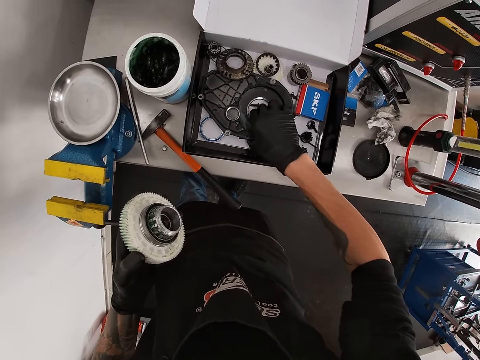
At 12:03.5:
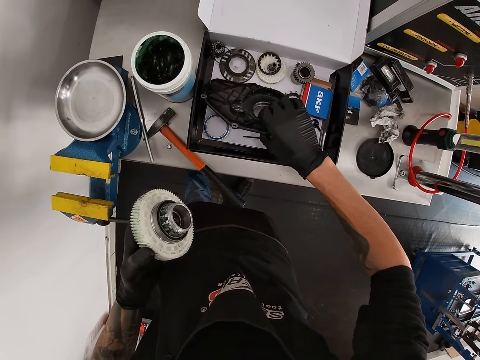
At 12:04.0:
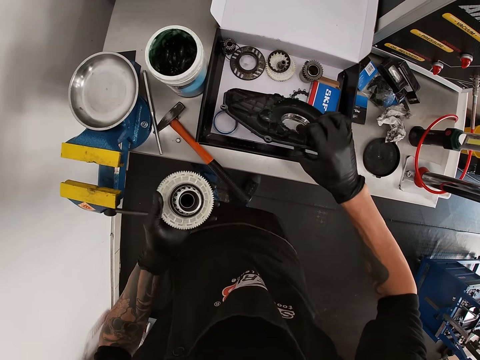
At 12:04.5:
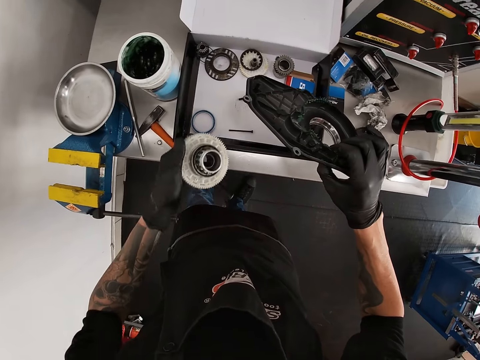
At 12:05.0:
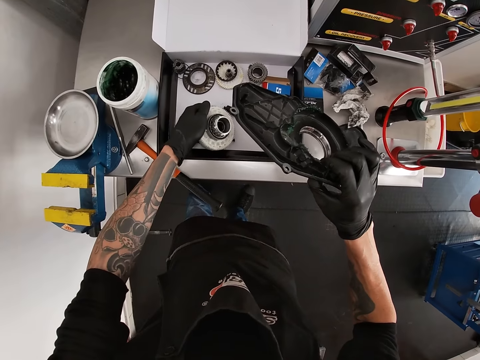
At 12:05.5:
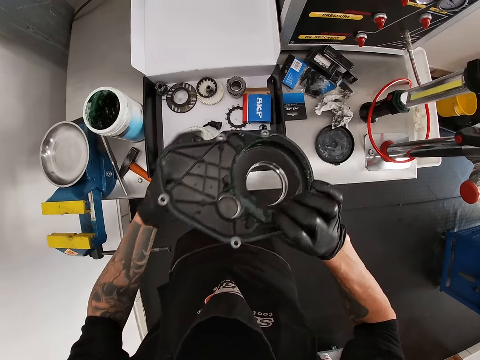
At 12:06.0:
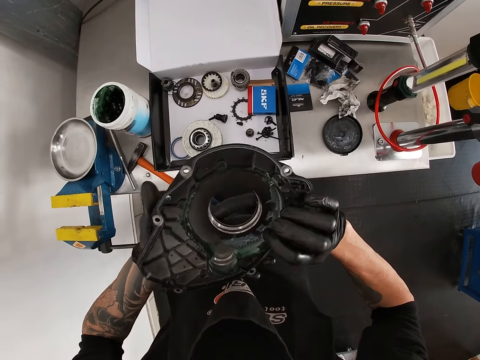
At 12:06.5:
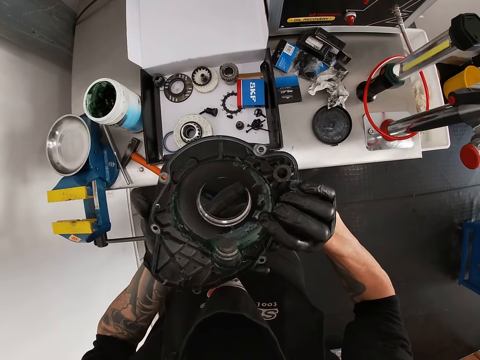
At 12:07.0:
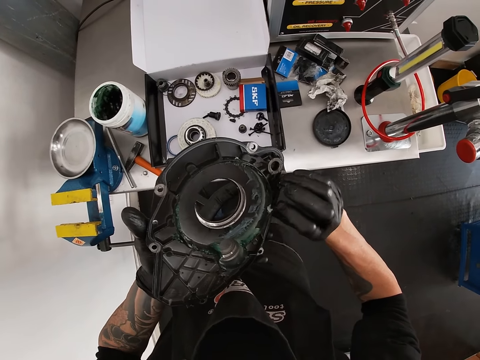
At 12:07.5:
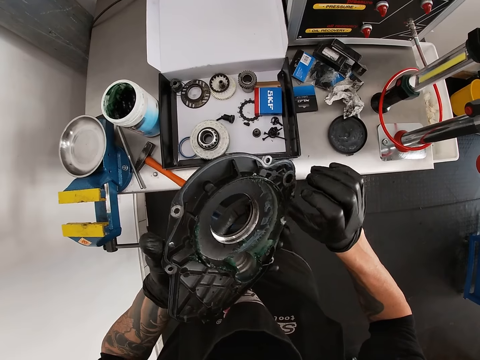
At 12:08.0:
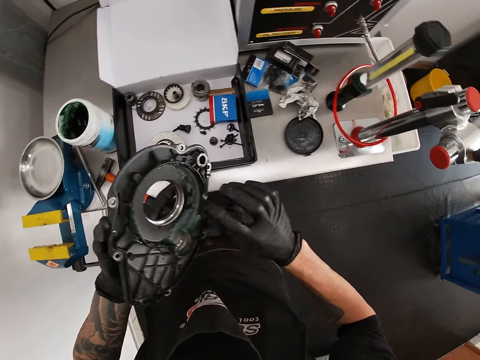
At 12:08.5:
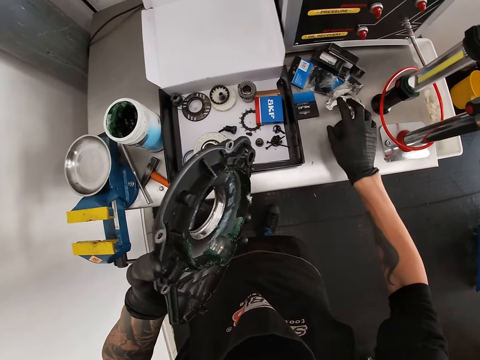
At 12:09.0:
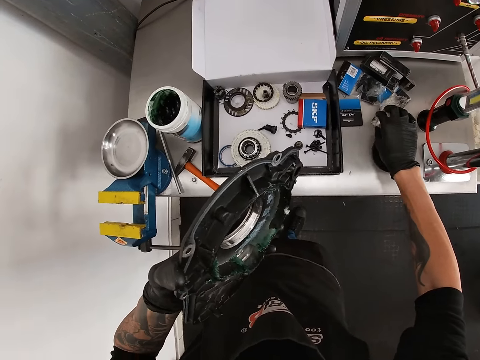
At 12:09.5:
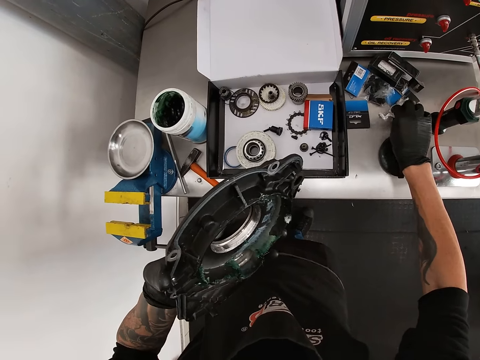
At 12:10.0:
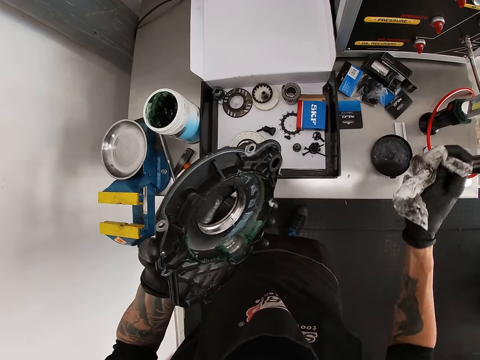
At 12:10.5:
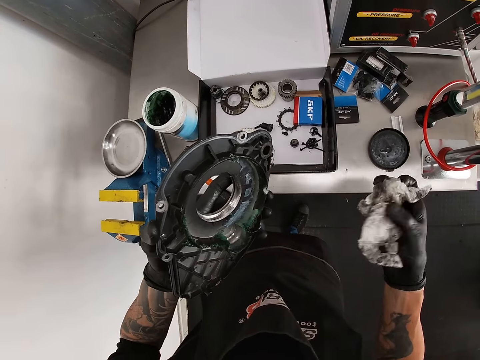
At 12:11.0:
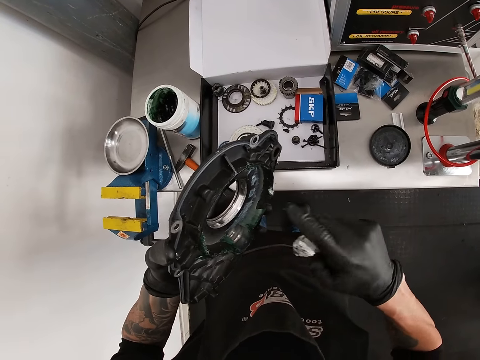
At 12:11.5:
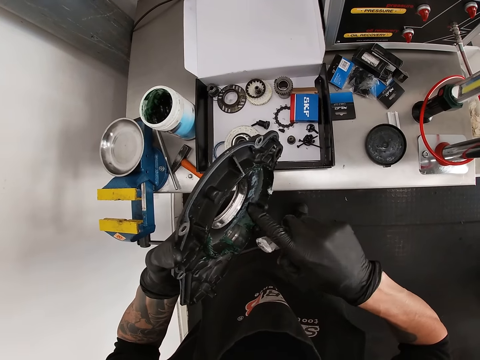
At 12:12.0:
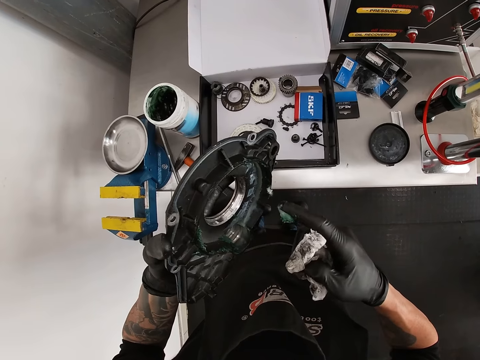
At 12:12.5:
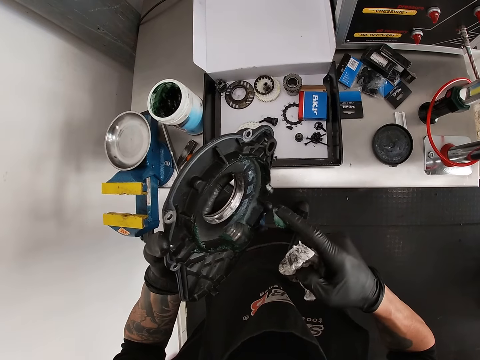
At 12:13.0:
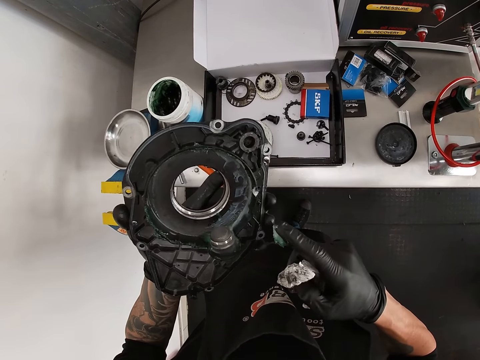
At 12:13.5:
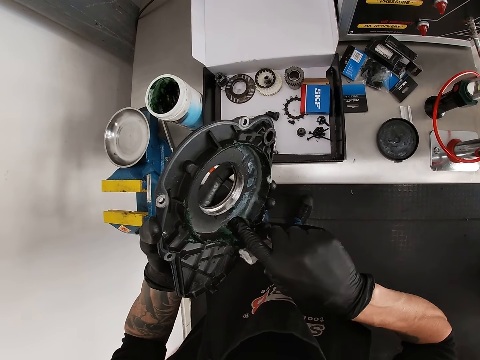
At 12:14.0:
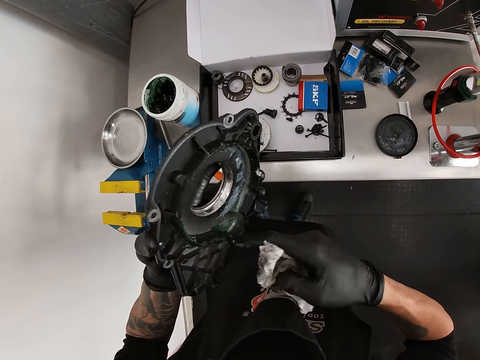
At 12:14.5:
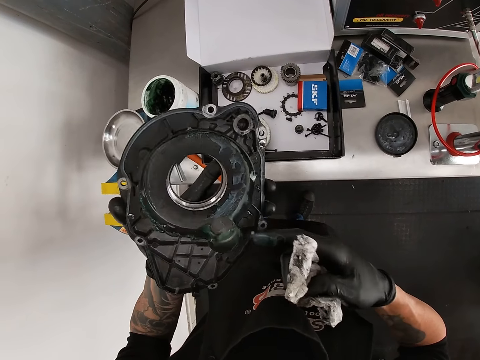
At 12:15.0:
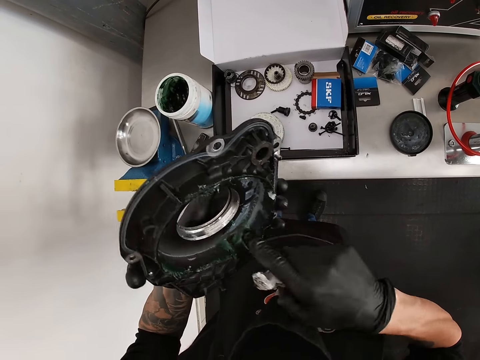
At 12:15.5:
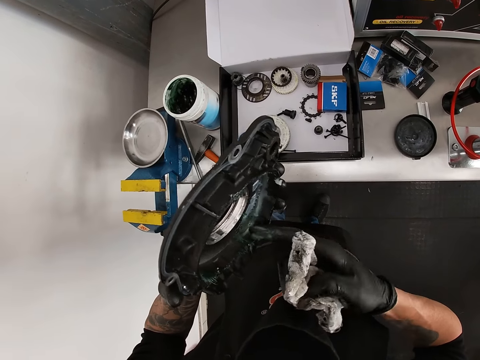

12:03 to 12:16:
The camera wearer removes a headlight from the tool box on the tool chest with his right hand. He places the gear teeth into the tool box on the tool chest with his left hand. He holds the headlight with both hands. He looks at something. He picks up a tissue paper on the tool chest with his right hand. He holds the paper. He brushes his right index finger in the headlight in his left hand. He applies oil in something.

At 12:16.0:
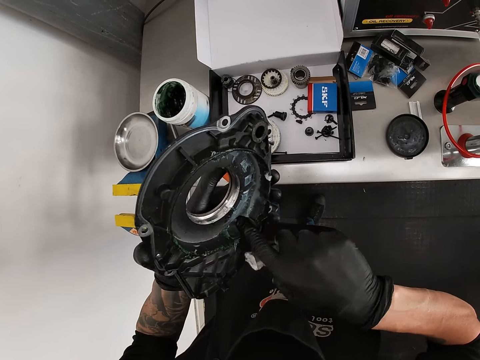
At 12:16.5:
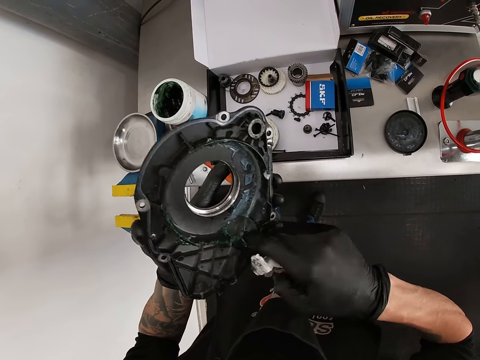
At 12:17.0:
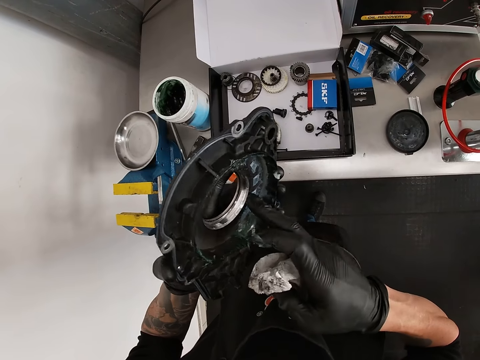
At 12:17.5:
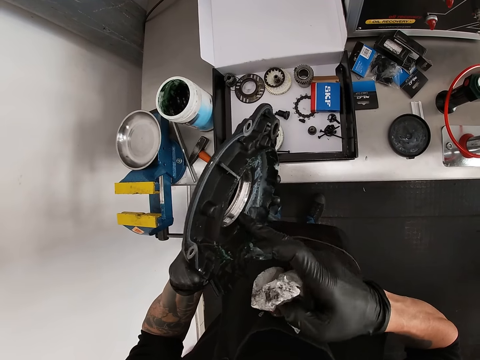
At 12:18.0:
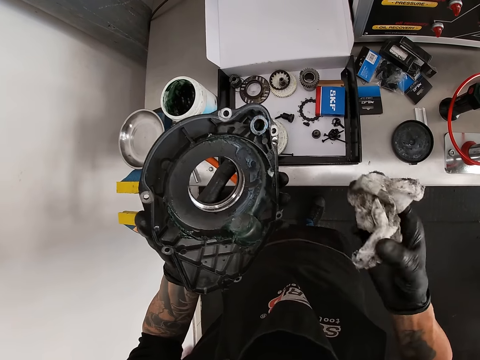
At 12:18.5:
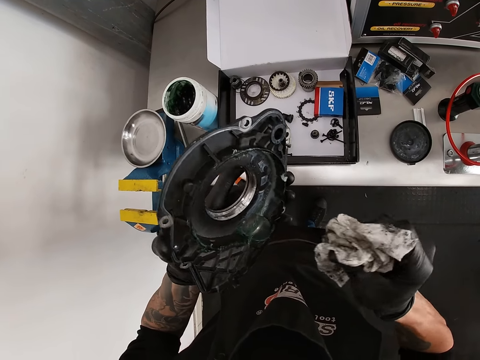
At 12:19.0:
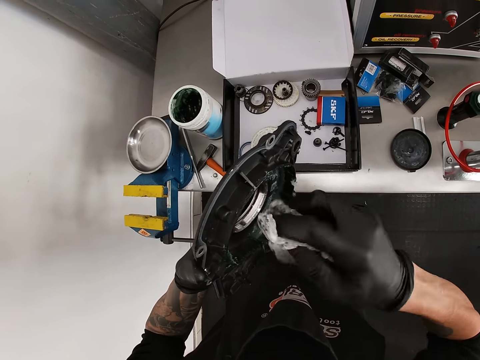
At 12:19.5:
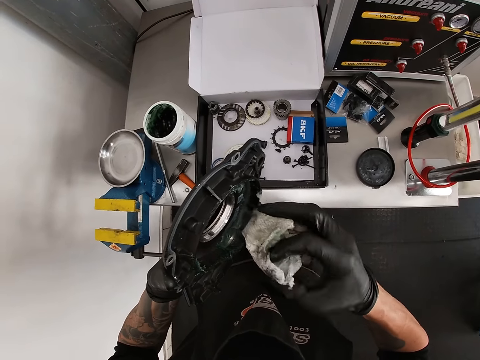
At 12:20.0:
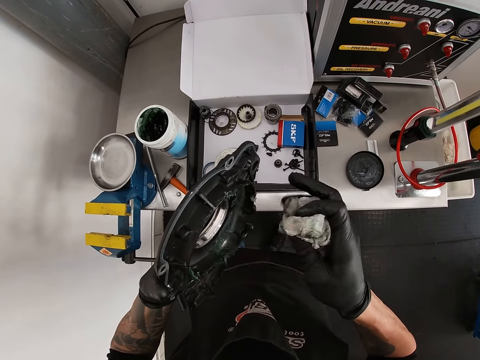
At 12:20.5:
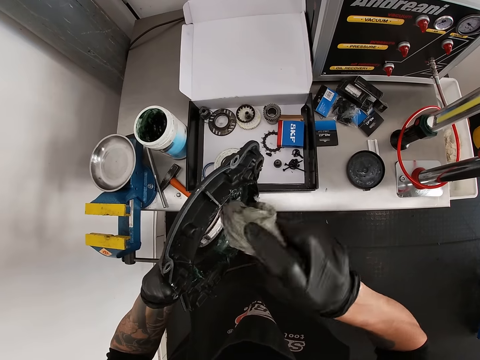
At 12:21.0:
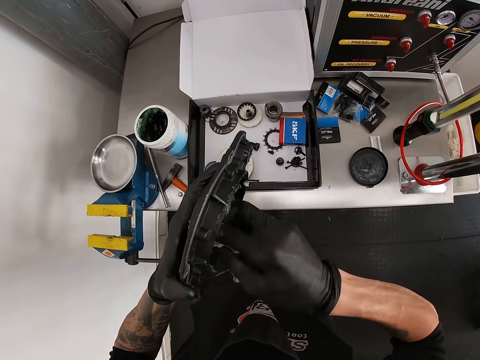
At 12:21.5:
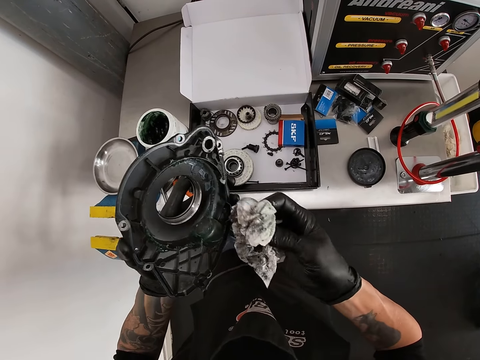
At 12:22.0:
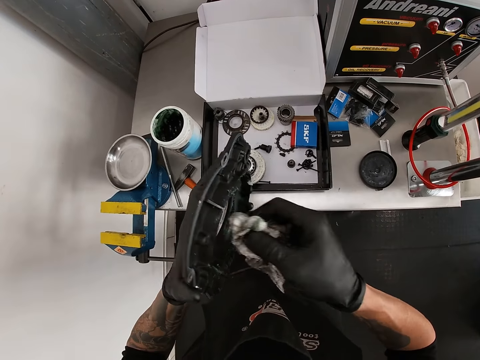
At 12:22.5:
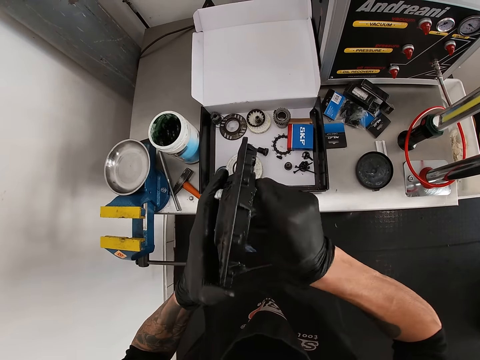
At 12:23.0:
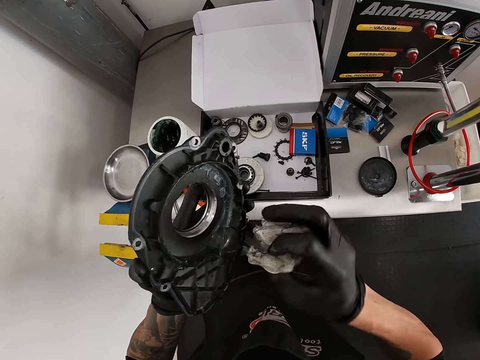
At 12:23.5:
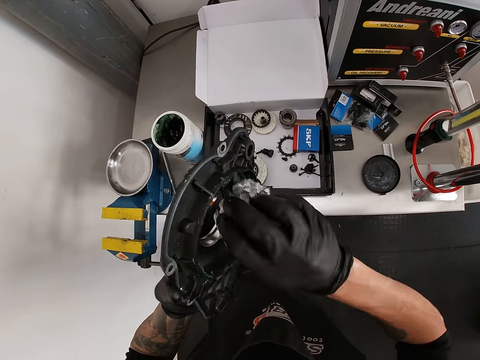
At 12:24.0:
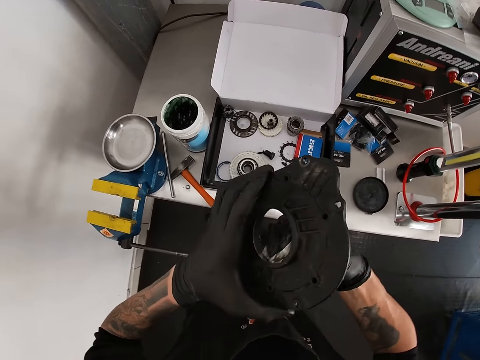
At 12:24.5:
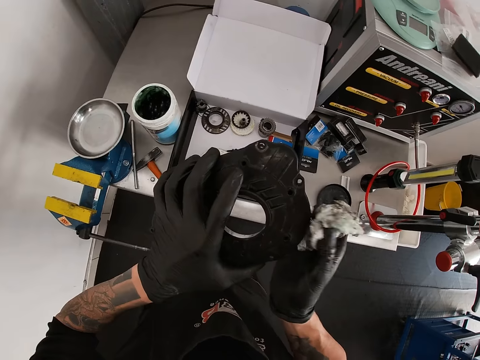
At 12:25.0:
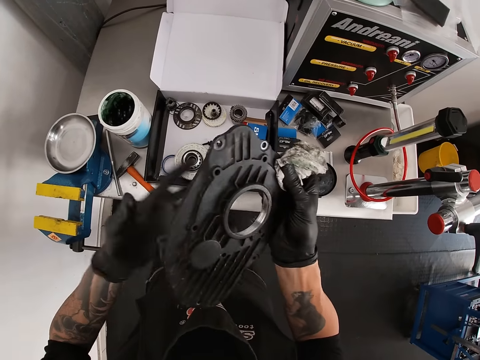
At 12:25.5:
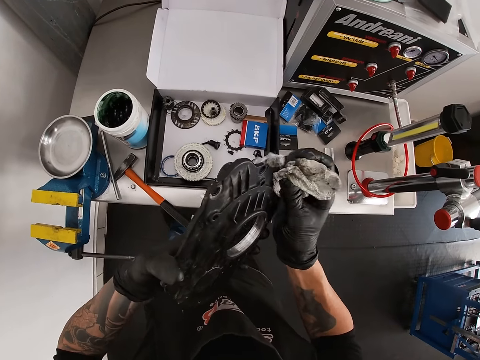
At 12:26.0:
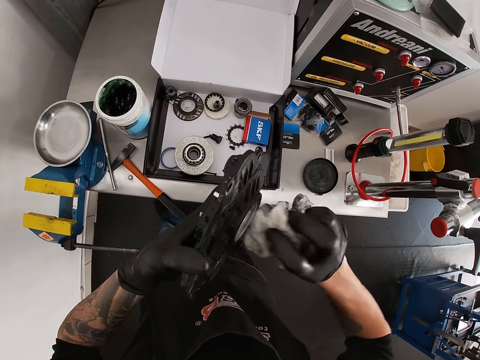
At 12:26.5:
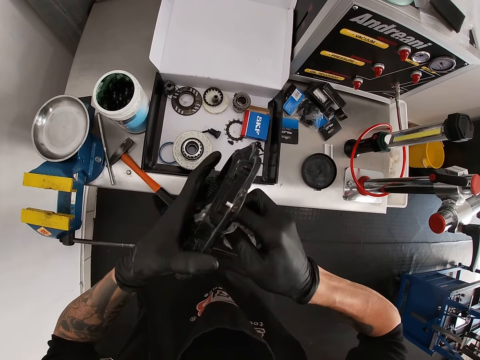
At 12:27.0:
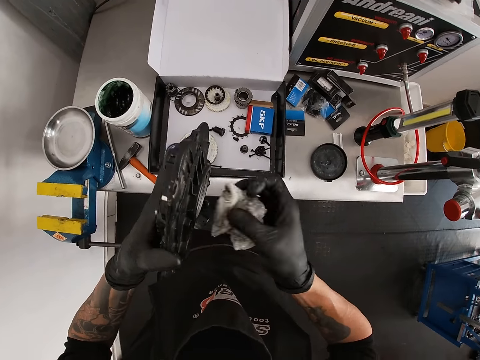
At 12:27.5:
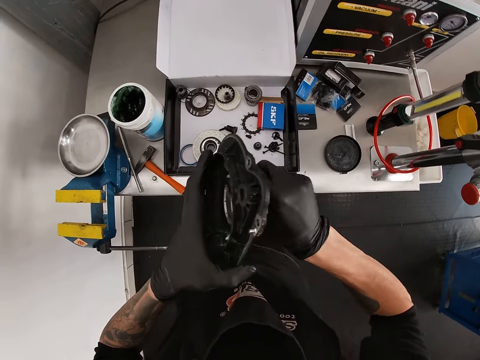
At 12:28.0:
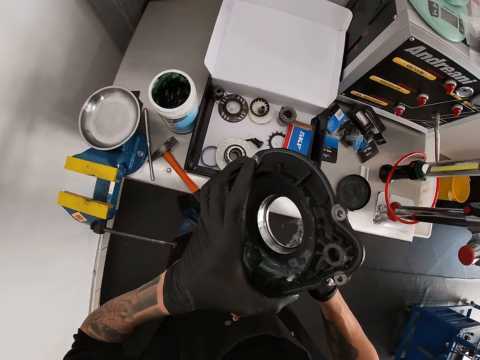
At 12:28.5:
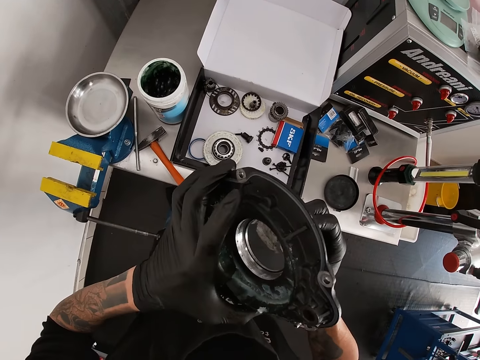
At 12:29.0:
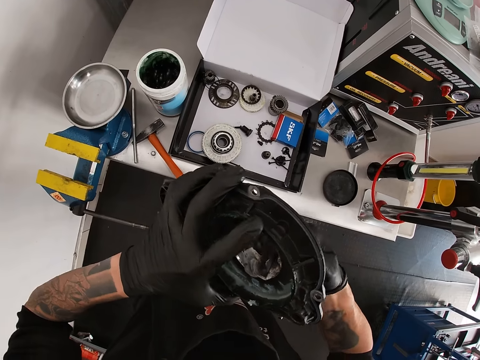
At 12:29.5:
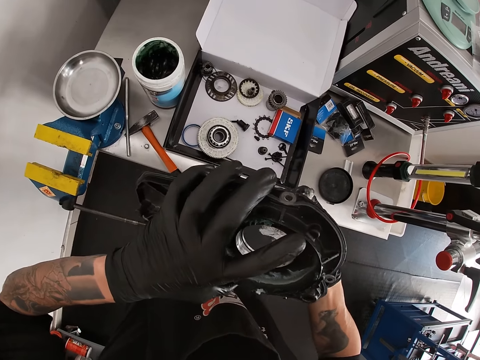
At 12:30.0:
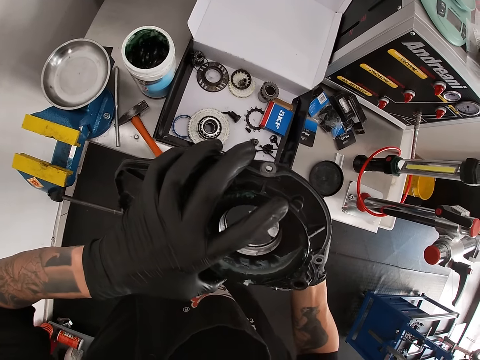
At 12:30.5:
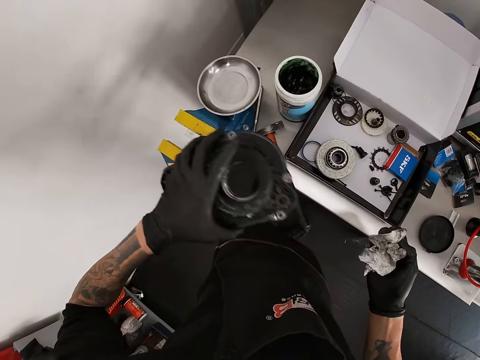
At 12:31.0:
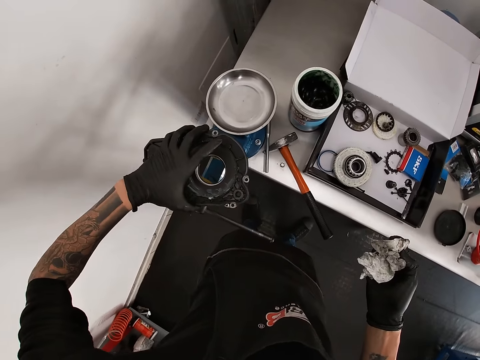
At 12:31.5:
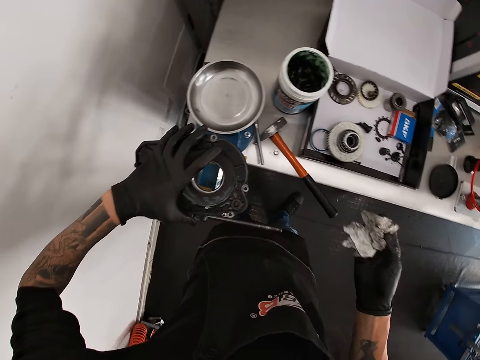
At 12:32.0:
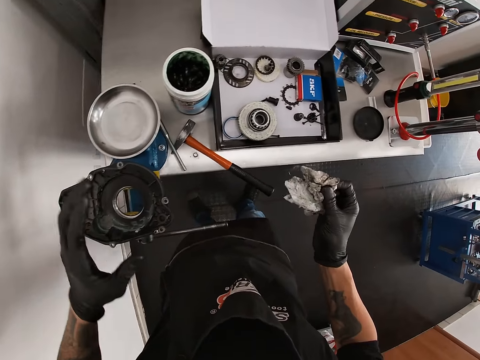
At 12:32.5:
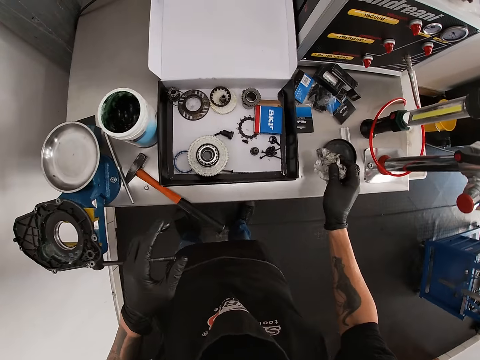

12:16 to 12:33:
The camera wearer cleans the headlight in his left hand with the tissue paper in his right hand. He places the headlight on the bench vice with his left hand.
